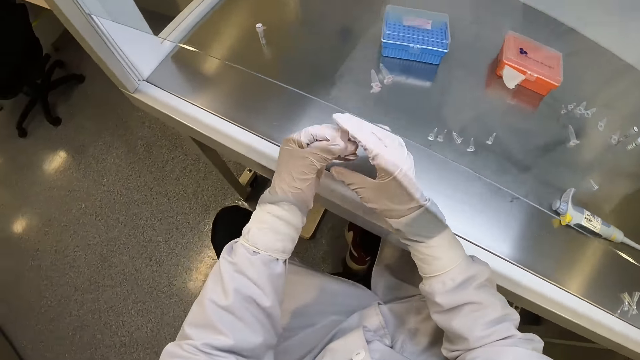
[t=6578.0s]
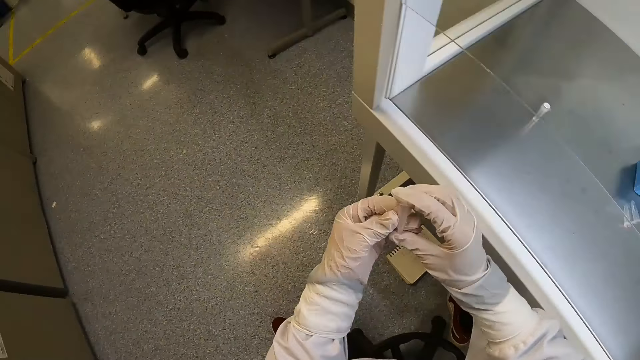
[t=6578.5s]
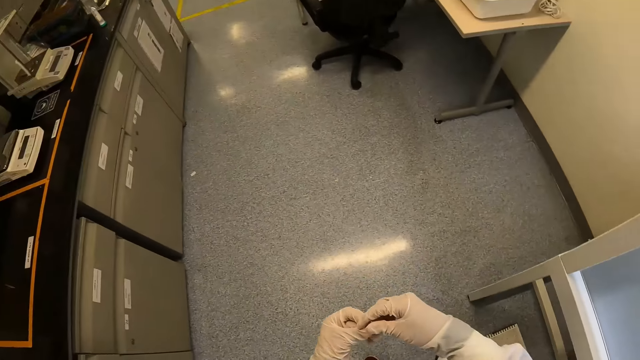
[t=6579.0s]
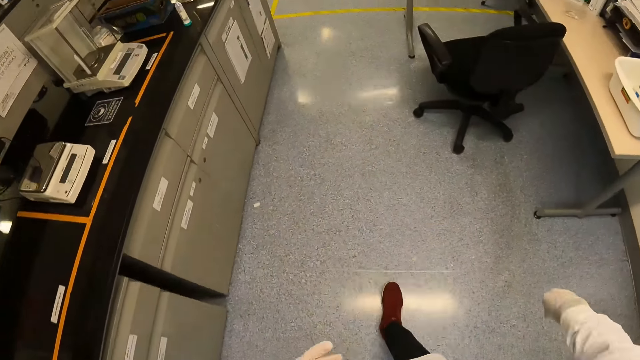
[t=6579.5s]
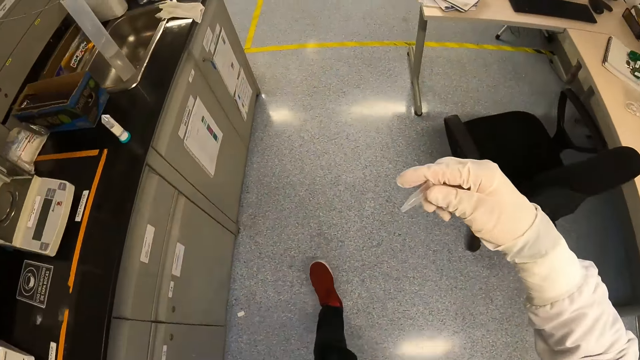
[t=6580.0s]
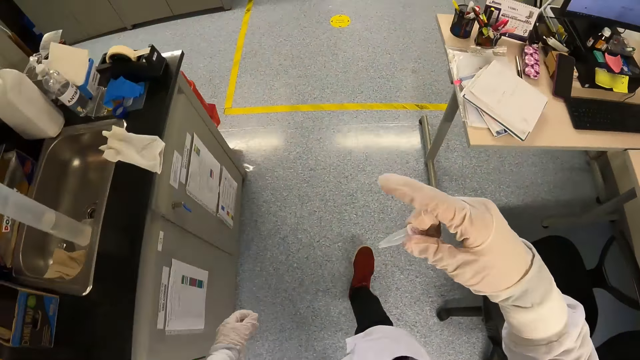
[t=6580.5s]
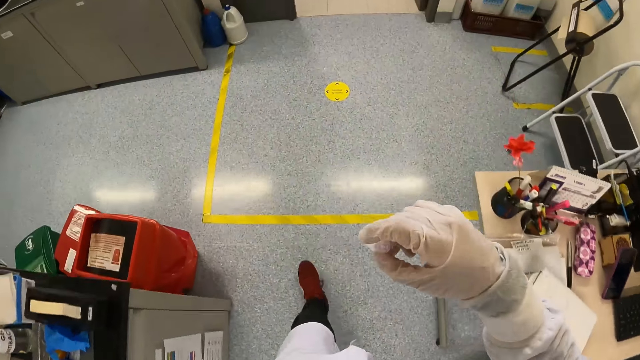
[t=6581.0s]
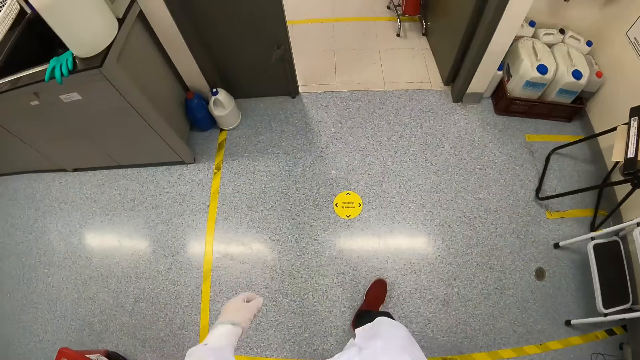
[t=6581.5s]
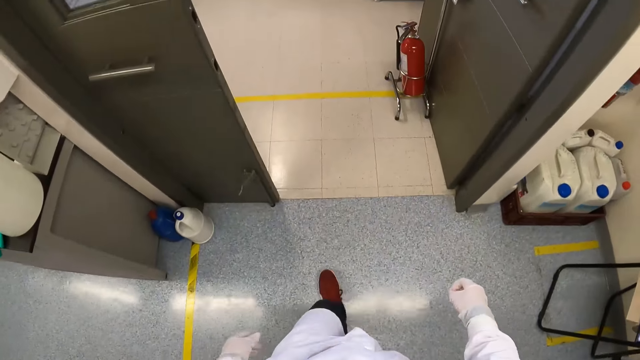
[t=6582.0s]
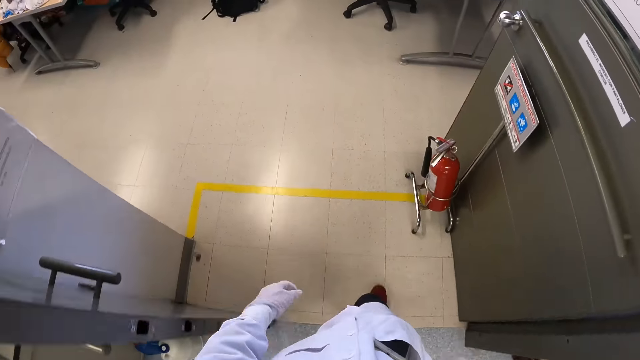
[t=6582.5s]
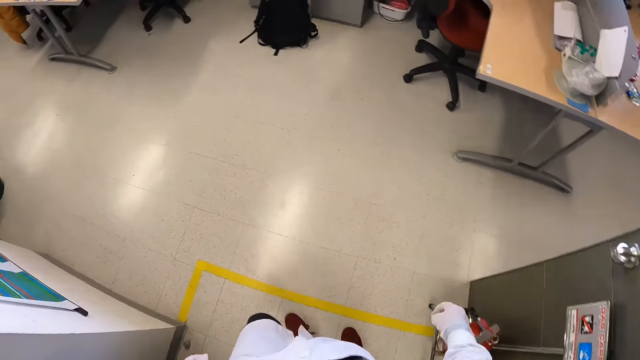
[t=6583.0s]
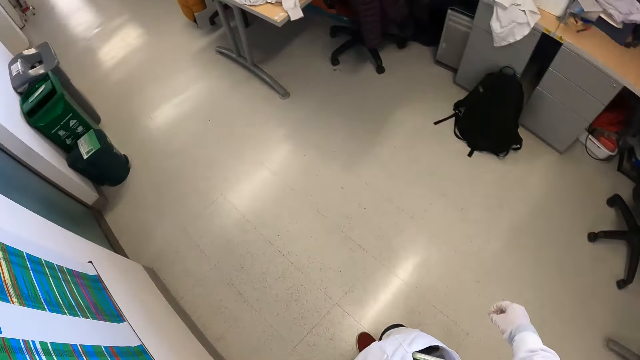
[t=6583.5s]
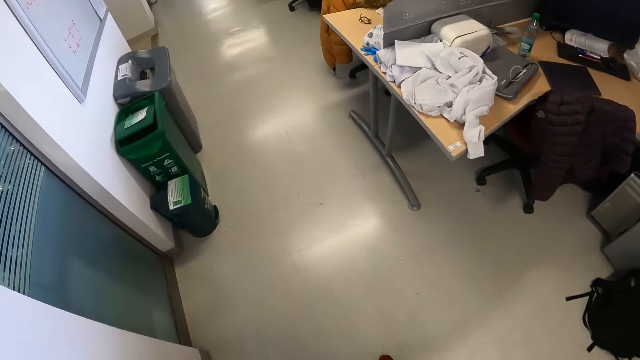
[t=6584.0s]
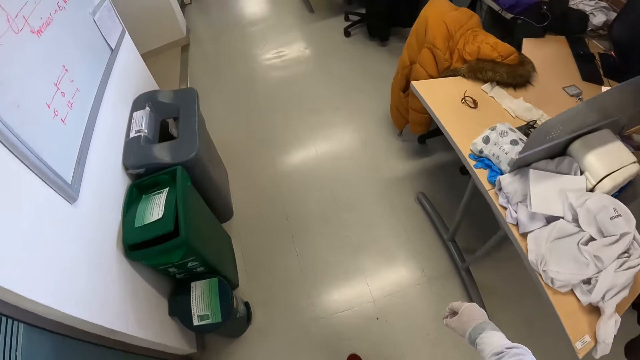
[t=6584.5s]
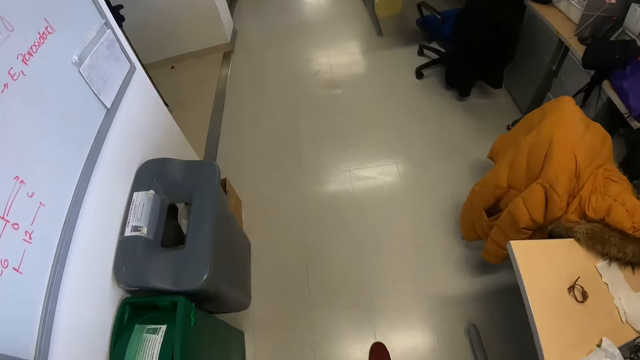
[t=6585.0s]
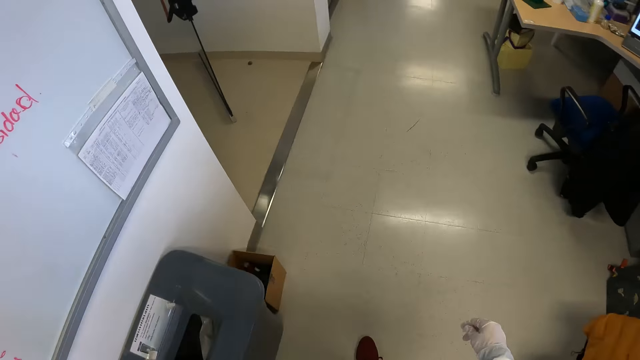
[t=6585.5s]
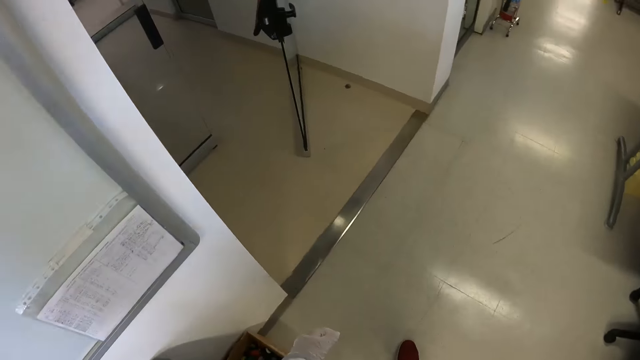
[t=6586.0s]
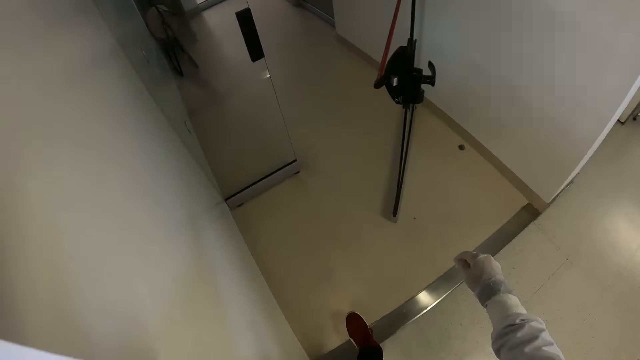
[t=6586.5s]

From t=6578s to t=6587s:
The camera wearer touches the microtube in his left hand with his right hand. He takes the microtube from his left hand with his right hand. He walks towards a room. He shakes the microtube in his right hand. He flips the tube. He looks at the tube. He walks into the room from a laboratory. He walks towards a door.

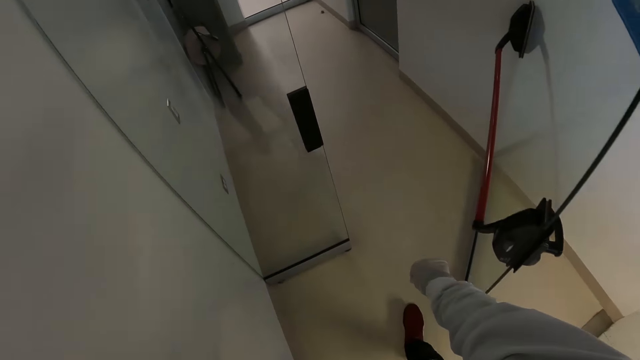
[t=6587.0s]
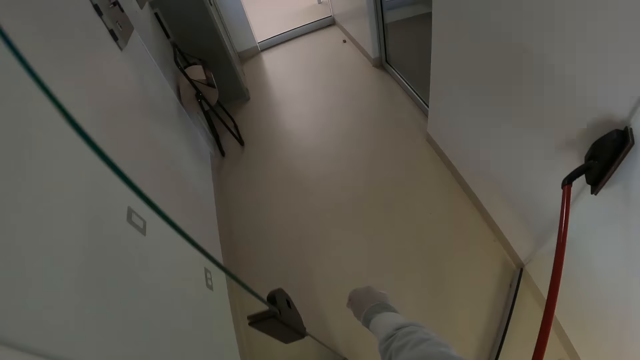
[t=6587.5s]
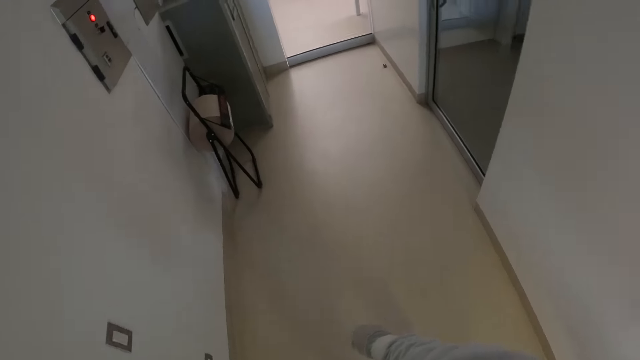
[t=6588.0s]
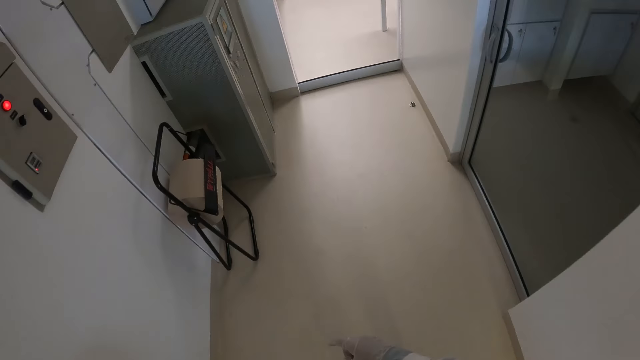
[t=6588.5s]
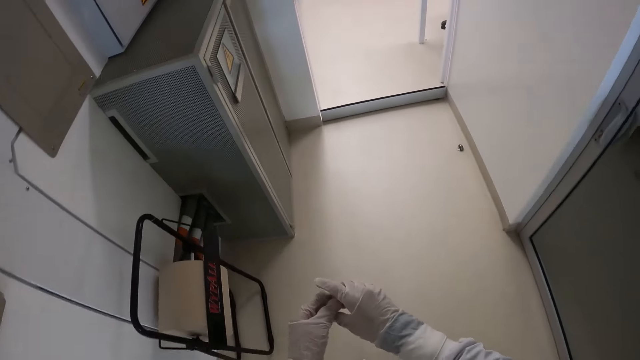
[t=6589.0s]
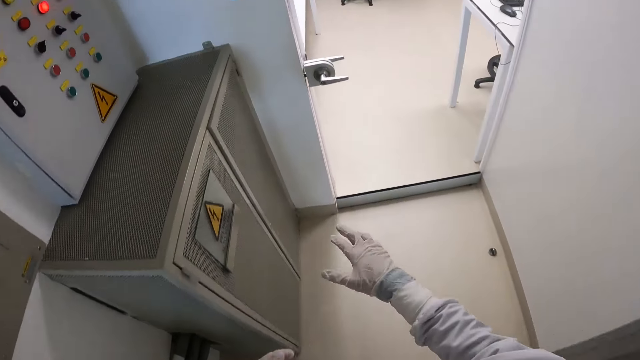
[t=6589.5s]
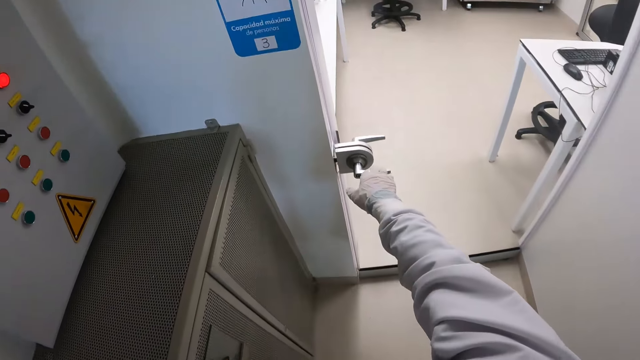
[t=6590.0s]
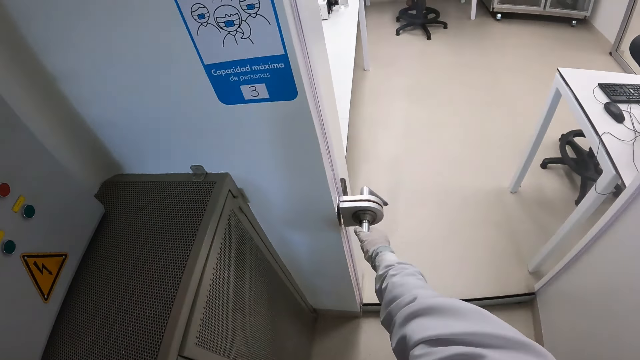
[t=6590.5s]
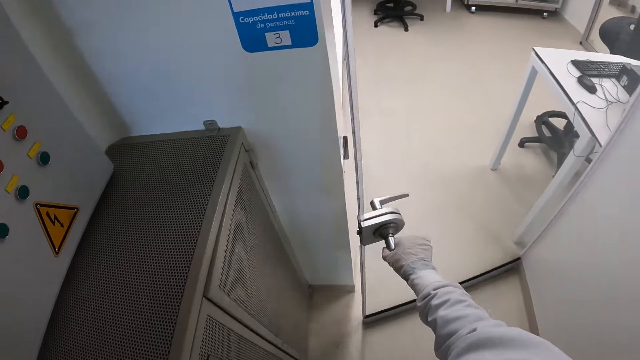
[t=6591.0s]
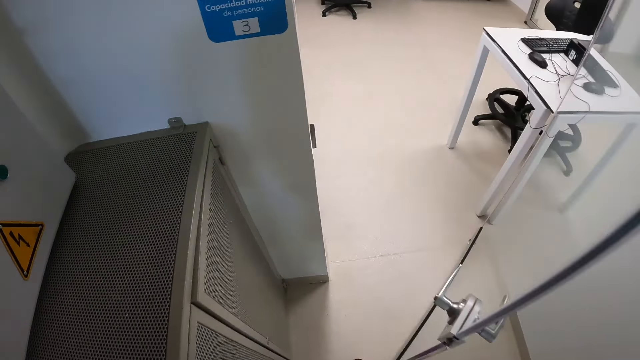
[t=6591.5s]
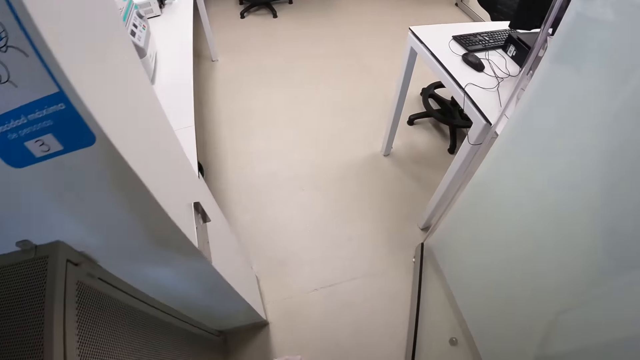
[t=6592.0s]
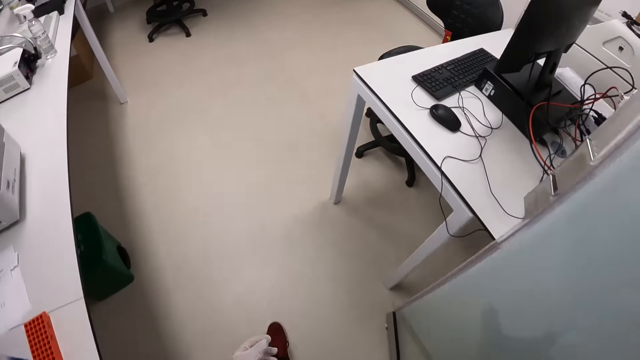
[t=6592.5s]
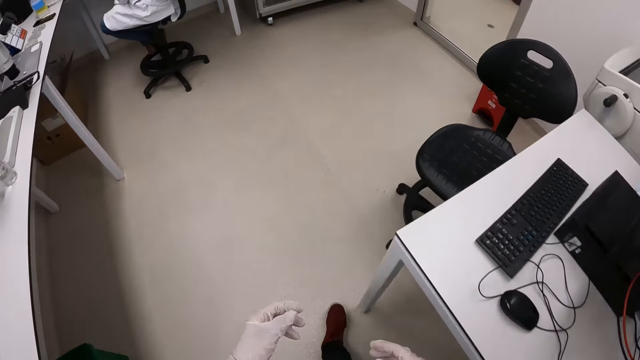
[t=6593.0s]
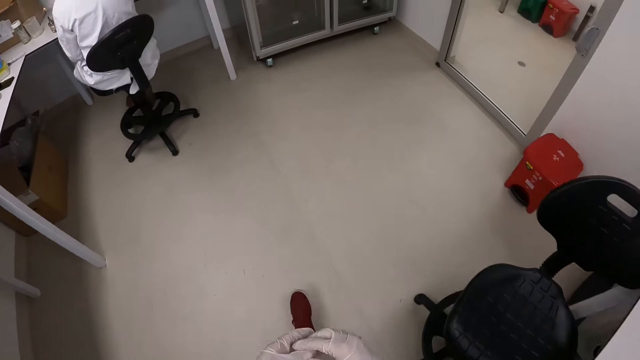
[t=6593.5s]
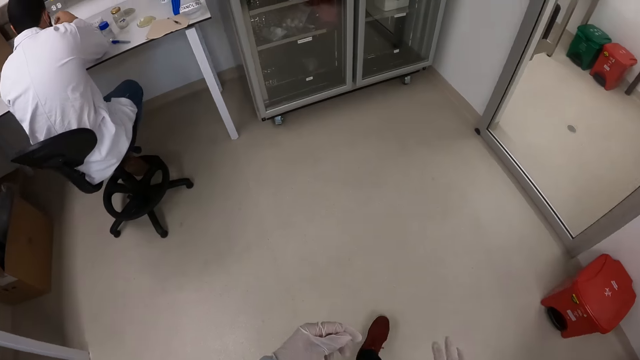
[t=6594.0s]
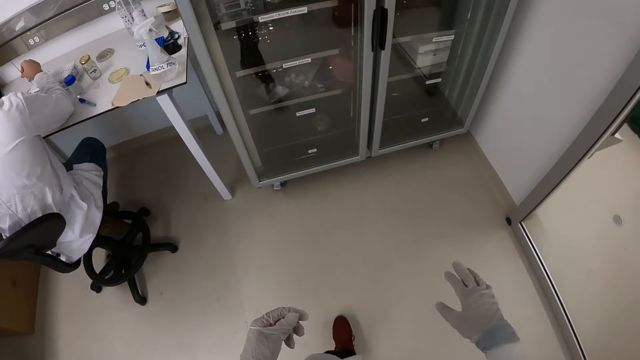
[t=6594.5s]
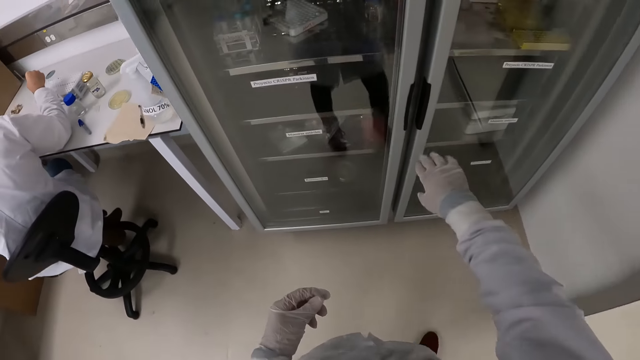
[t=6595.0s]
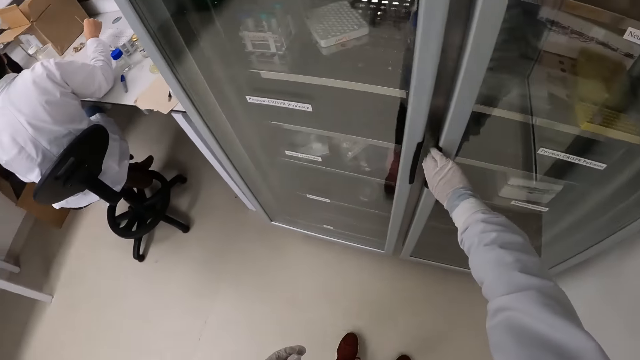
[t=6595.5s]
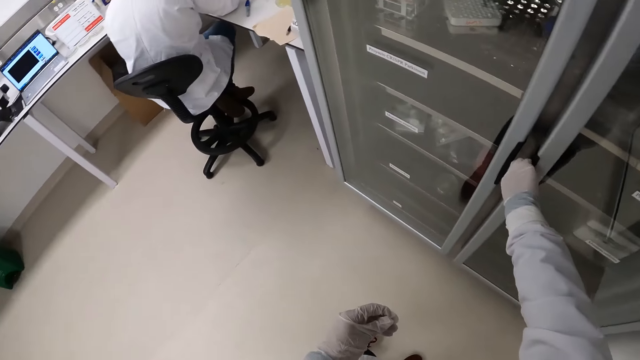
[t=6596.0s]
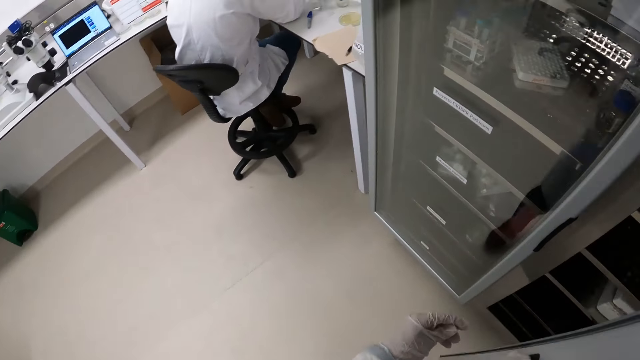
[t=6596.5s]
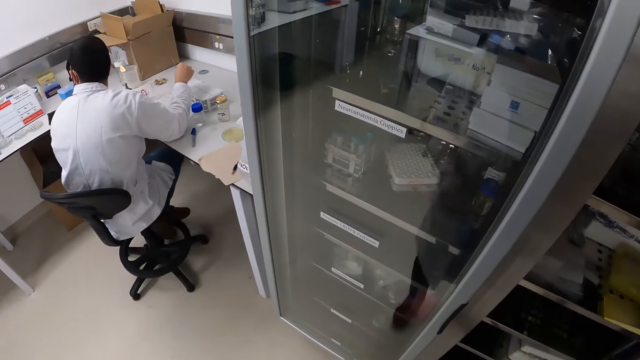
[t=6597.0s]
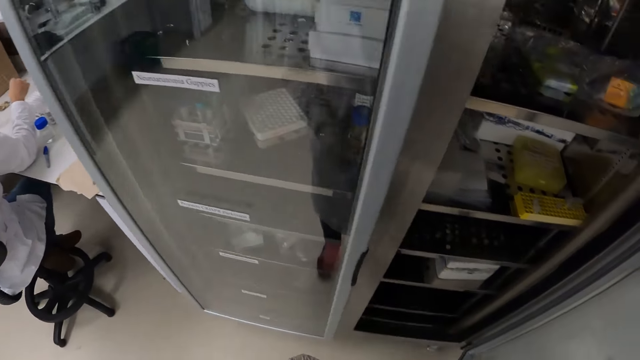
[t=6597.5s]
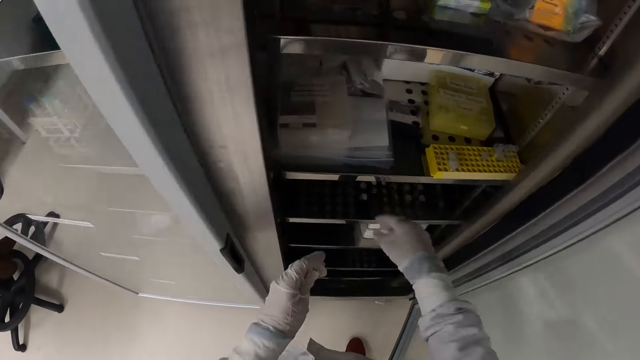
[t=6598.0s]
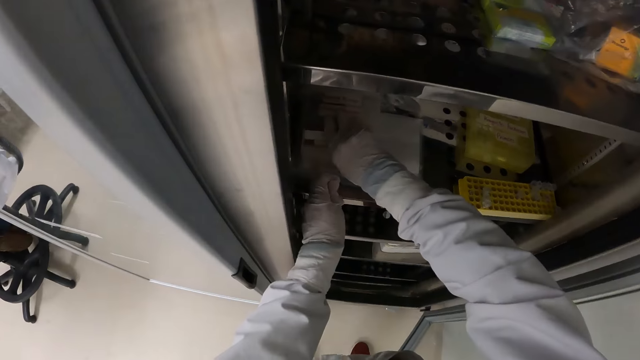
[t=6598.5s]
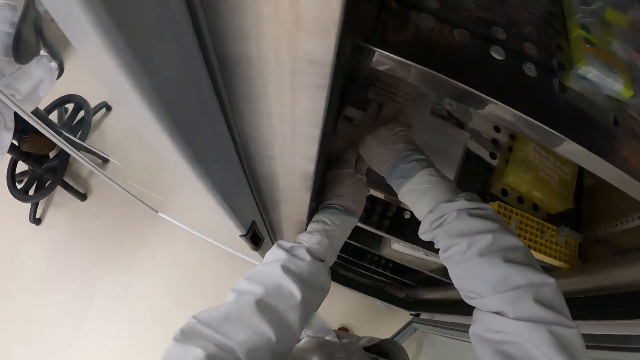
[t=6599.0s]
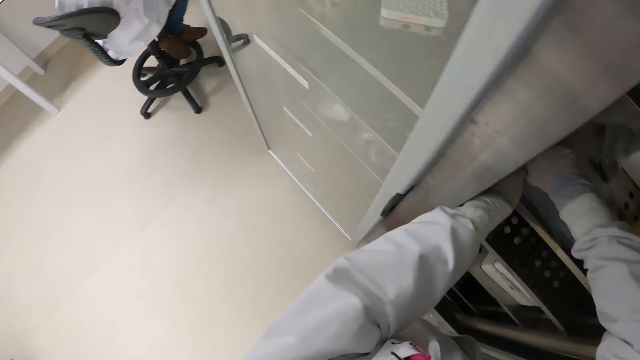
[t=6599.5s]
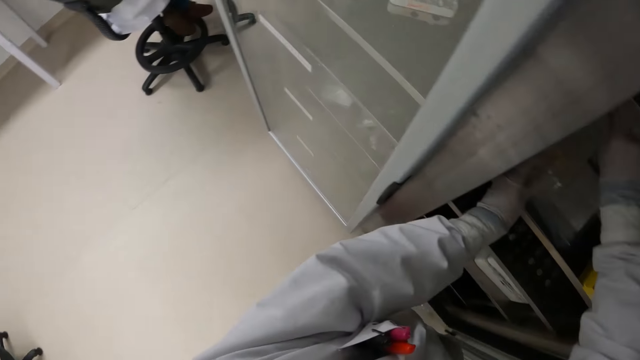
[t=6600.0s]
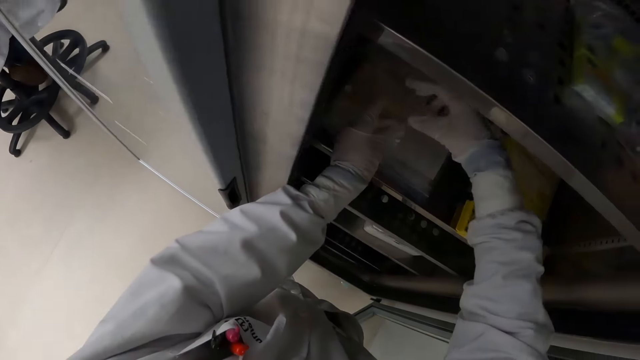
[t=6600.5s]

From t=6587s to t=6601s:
The camera wearer walks towards an office from the door. He passes the microtube from his right hand to his left hand. He opens a door with his right hand. He walks towards a refrigerator. He touches the microtube in his left hand with his right hand. He opens the door of the refrigerator with his right hand. He opens a container in the refrigerator with both hands.
